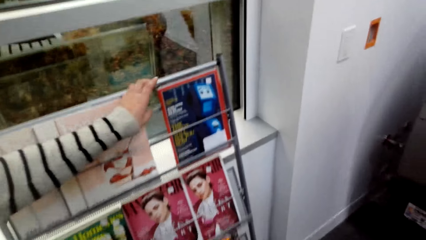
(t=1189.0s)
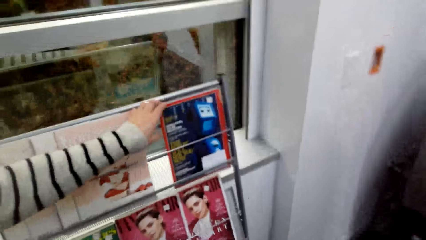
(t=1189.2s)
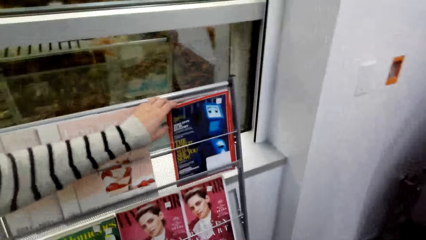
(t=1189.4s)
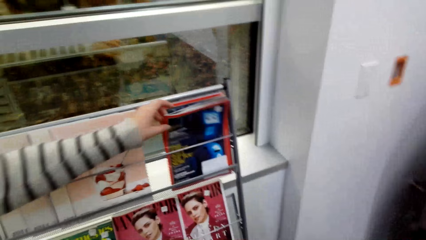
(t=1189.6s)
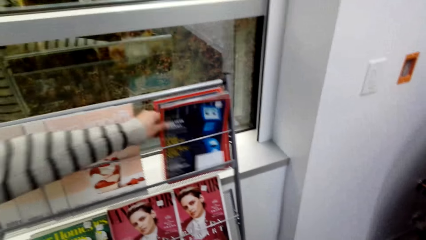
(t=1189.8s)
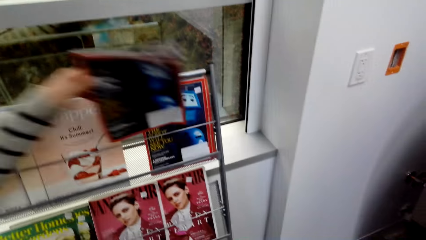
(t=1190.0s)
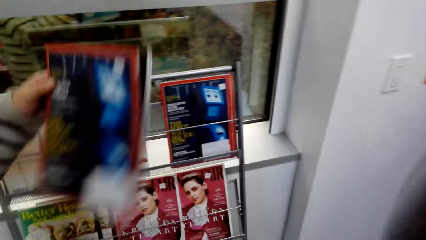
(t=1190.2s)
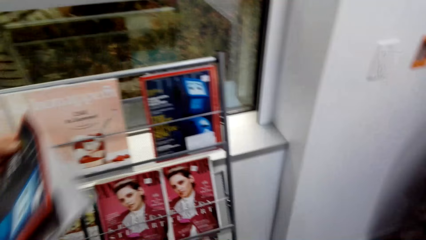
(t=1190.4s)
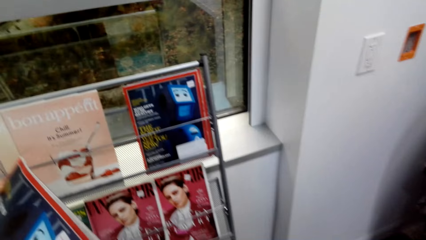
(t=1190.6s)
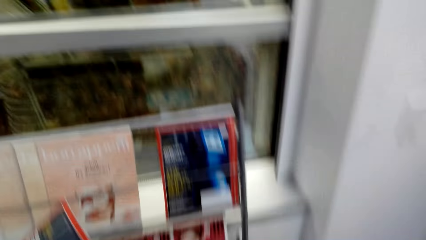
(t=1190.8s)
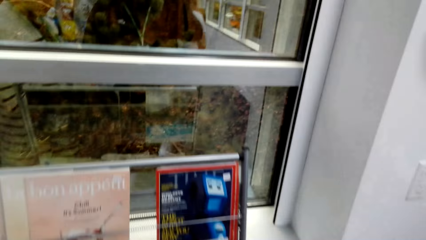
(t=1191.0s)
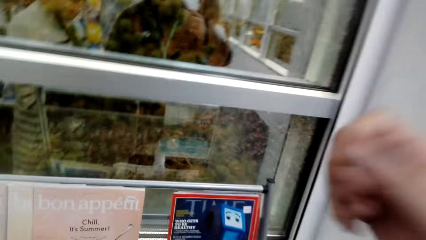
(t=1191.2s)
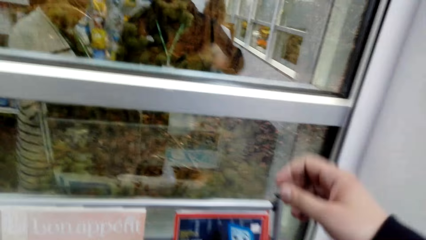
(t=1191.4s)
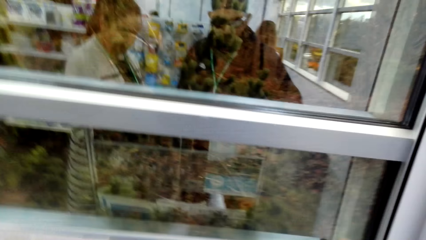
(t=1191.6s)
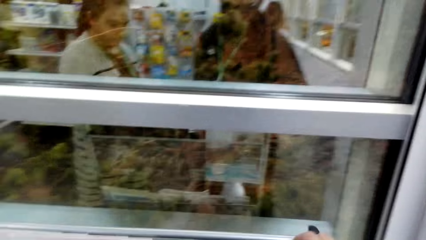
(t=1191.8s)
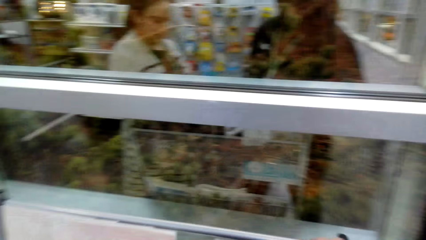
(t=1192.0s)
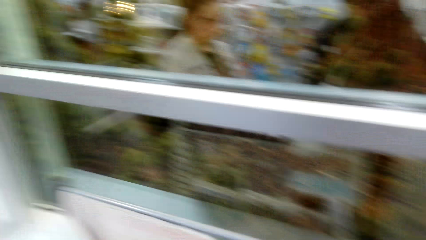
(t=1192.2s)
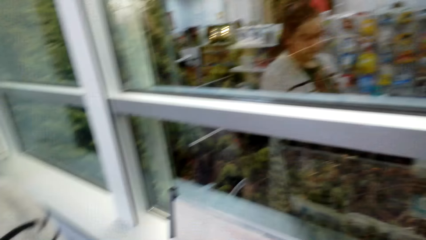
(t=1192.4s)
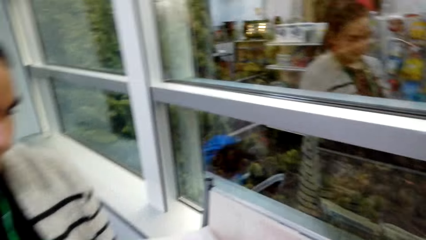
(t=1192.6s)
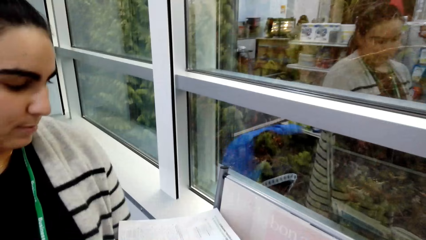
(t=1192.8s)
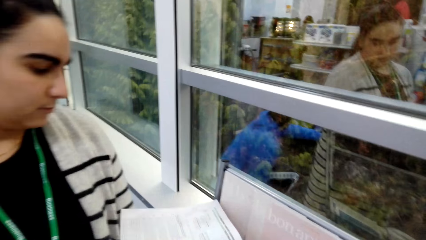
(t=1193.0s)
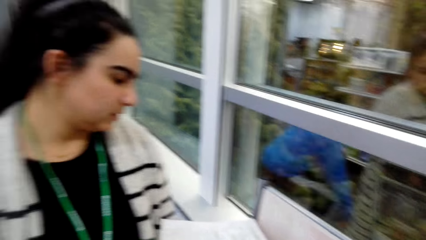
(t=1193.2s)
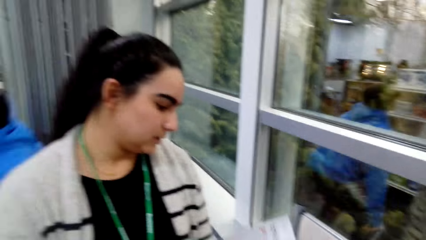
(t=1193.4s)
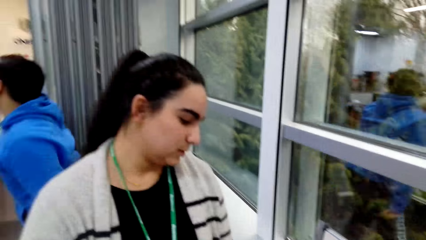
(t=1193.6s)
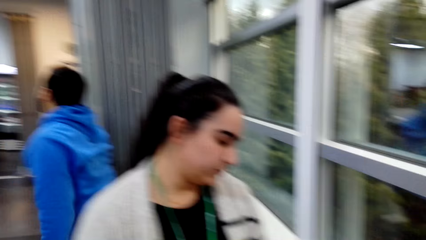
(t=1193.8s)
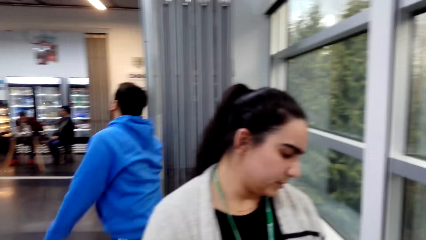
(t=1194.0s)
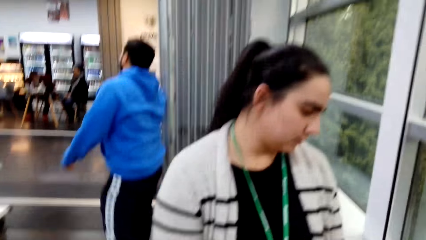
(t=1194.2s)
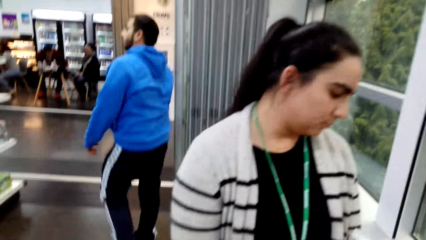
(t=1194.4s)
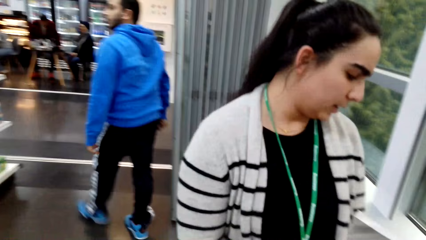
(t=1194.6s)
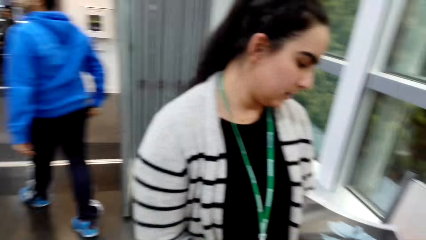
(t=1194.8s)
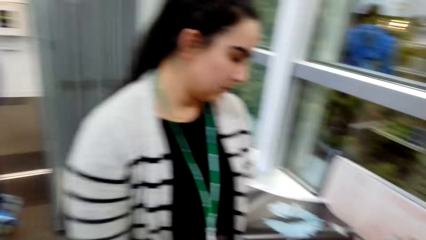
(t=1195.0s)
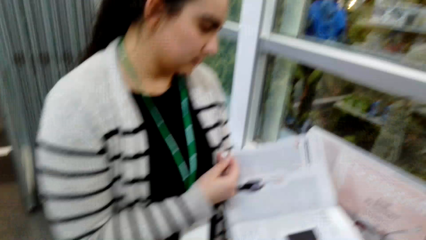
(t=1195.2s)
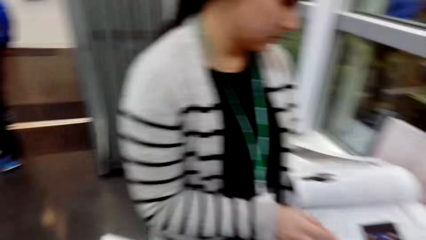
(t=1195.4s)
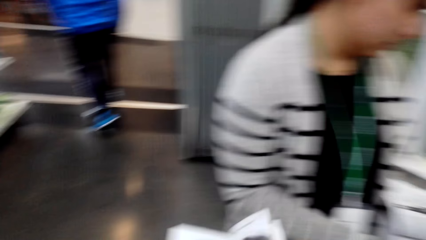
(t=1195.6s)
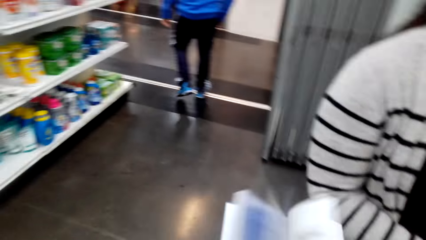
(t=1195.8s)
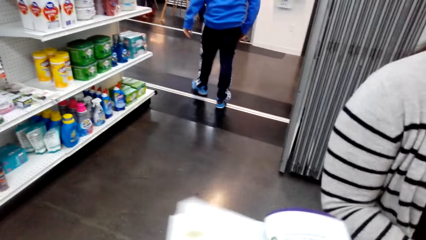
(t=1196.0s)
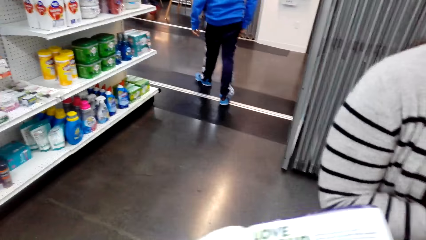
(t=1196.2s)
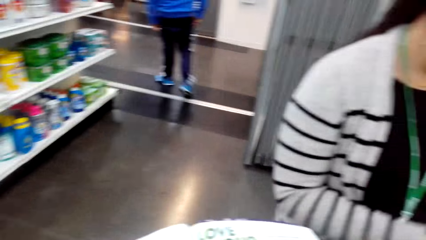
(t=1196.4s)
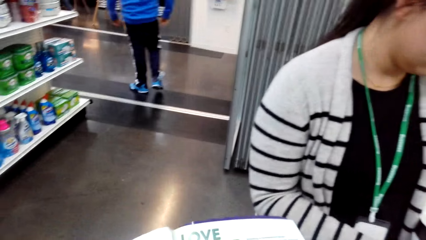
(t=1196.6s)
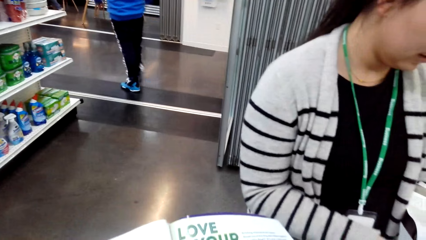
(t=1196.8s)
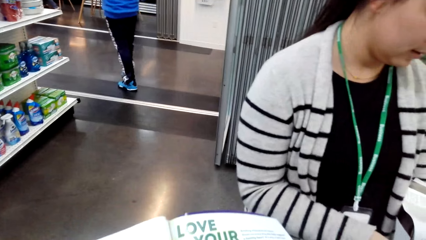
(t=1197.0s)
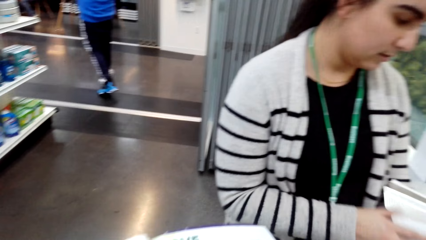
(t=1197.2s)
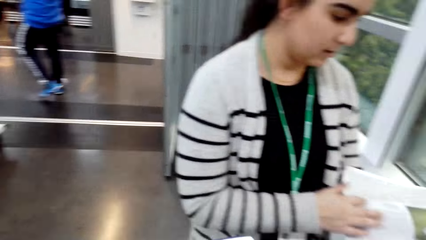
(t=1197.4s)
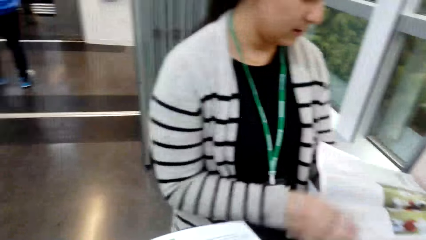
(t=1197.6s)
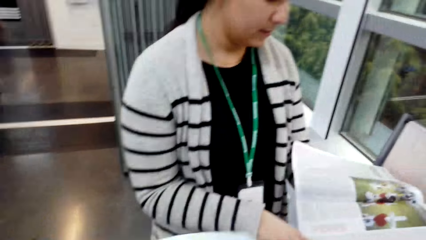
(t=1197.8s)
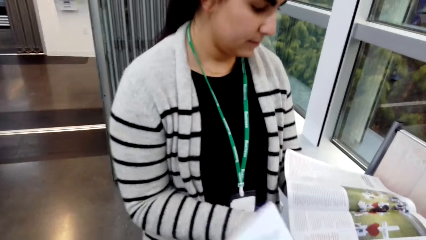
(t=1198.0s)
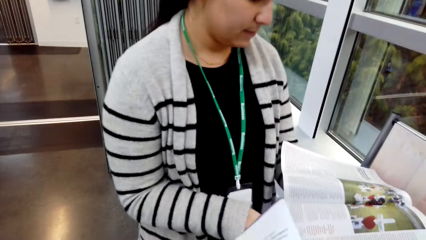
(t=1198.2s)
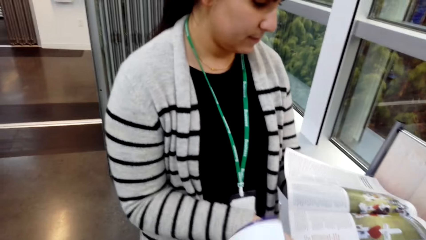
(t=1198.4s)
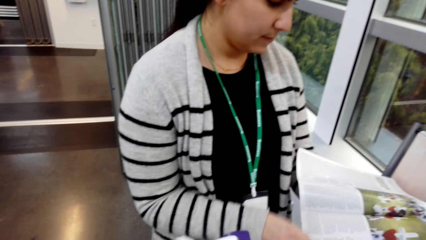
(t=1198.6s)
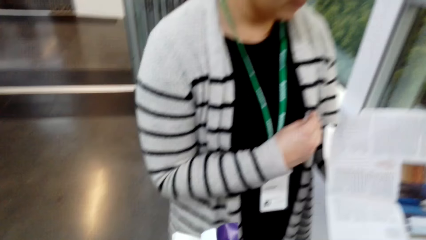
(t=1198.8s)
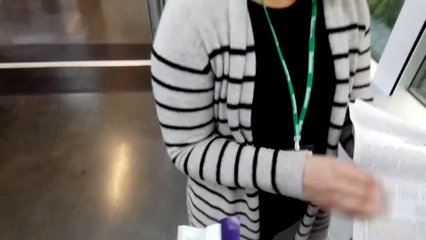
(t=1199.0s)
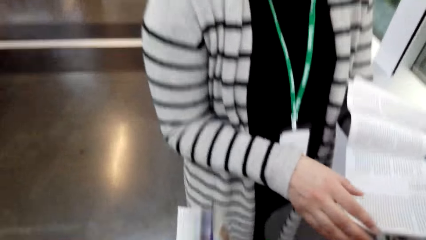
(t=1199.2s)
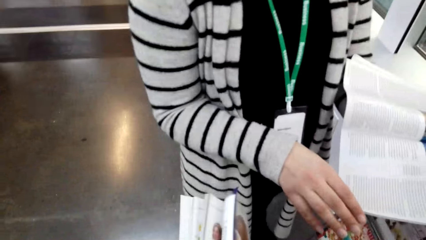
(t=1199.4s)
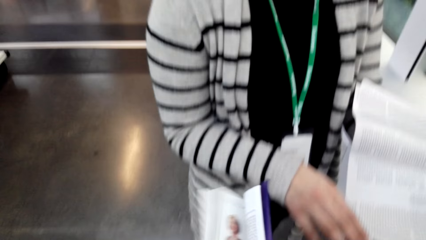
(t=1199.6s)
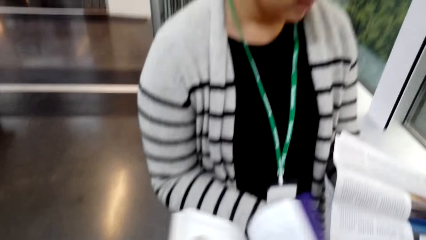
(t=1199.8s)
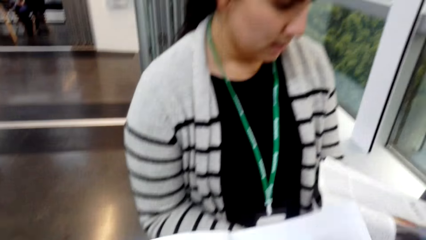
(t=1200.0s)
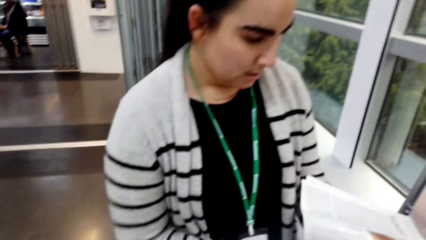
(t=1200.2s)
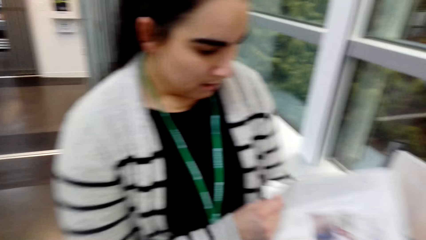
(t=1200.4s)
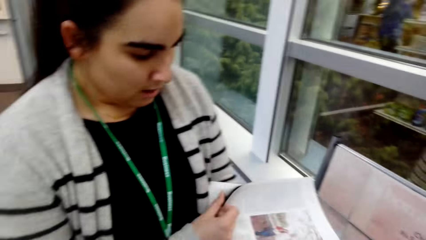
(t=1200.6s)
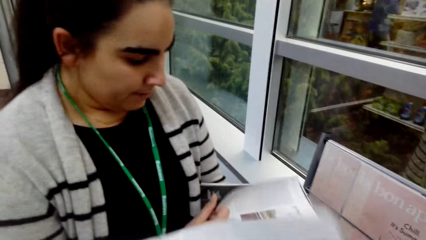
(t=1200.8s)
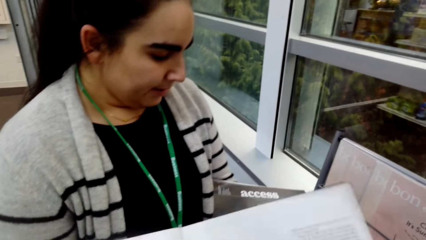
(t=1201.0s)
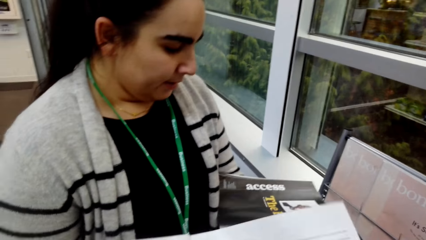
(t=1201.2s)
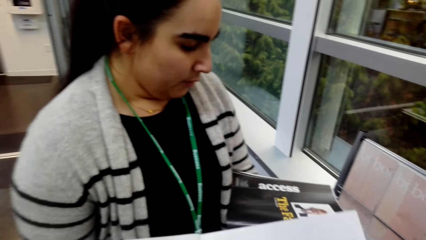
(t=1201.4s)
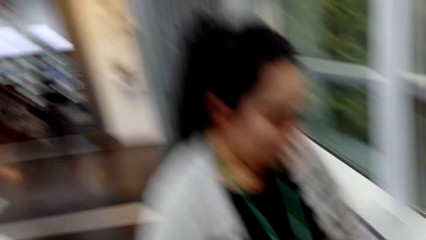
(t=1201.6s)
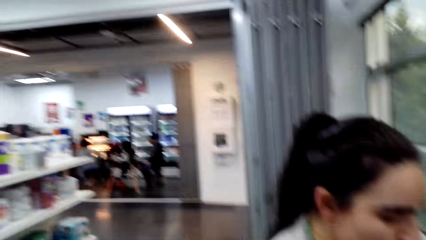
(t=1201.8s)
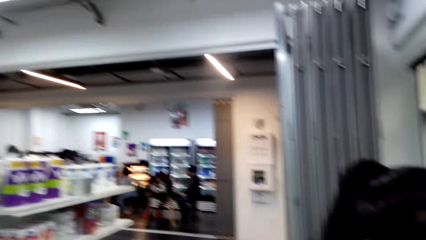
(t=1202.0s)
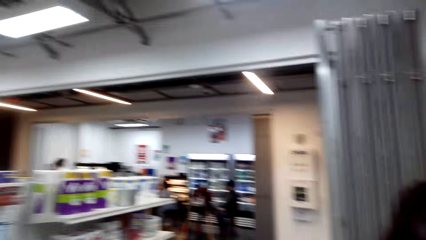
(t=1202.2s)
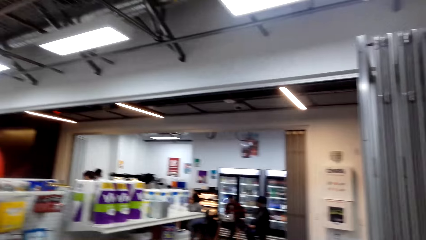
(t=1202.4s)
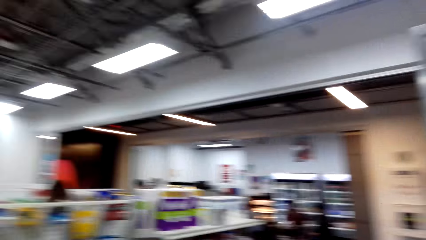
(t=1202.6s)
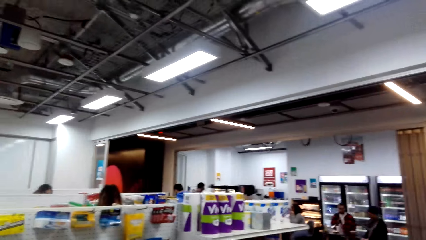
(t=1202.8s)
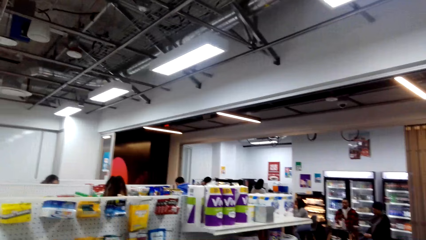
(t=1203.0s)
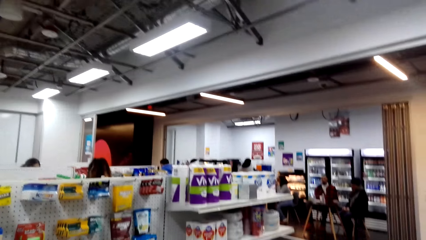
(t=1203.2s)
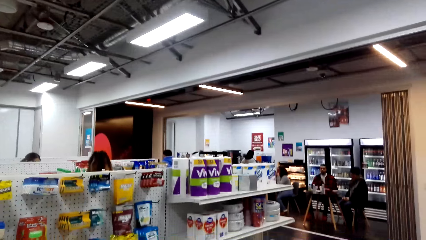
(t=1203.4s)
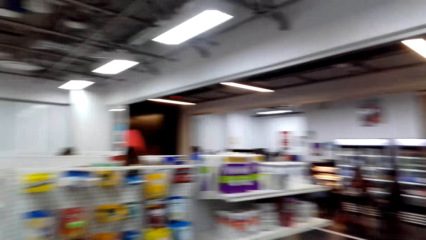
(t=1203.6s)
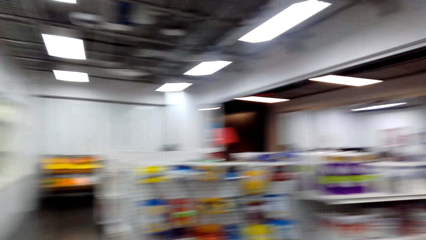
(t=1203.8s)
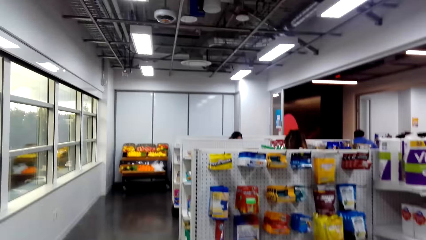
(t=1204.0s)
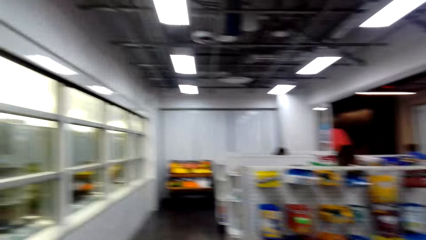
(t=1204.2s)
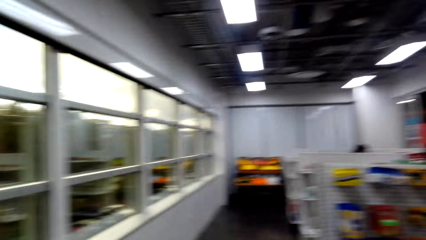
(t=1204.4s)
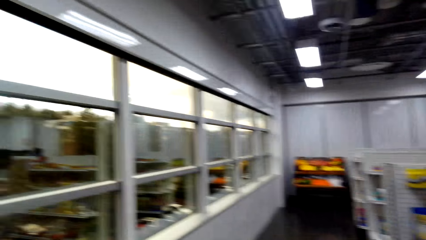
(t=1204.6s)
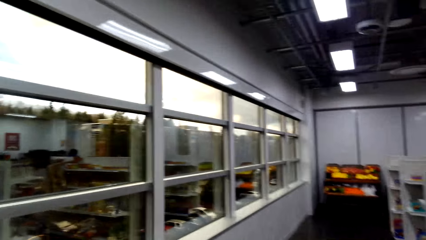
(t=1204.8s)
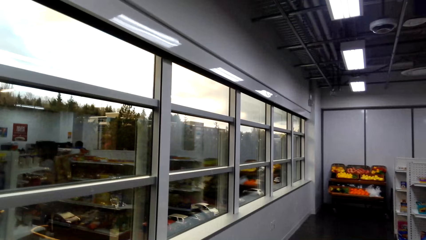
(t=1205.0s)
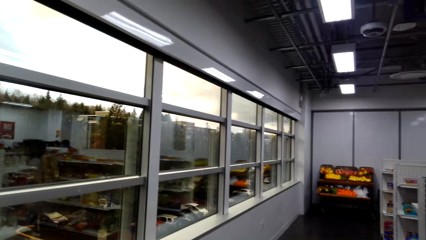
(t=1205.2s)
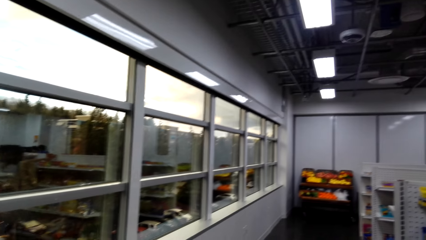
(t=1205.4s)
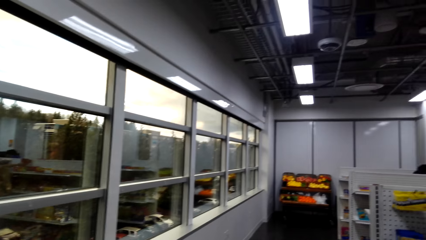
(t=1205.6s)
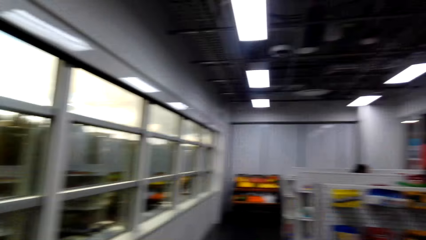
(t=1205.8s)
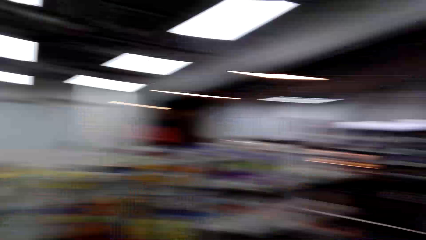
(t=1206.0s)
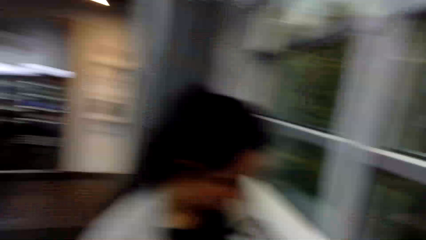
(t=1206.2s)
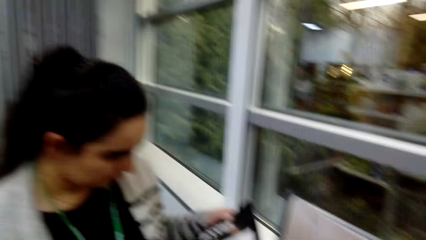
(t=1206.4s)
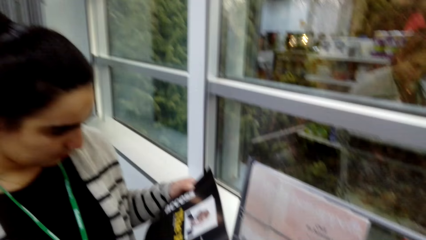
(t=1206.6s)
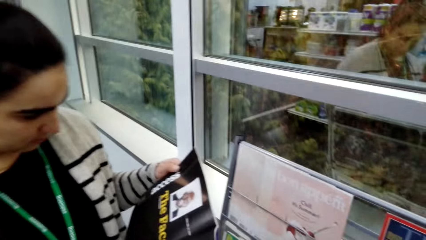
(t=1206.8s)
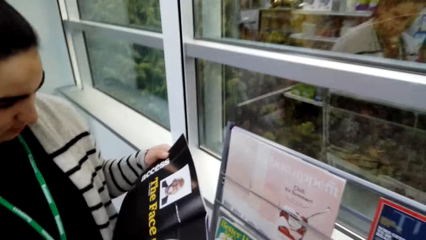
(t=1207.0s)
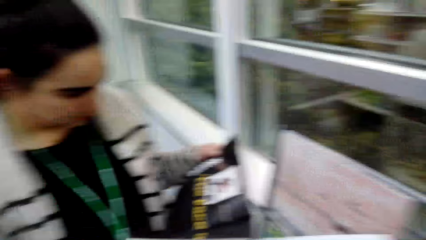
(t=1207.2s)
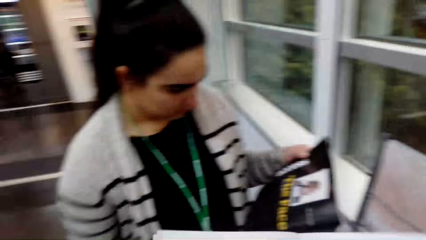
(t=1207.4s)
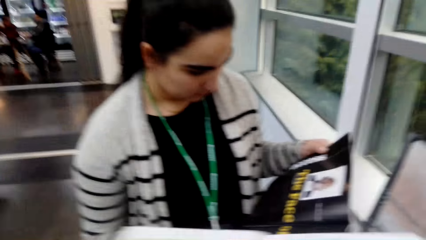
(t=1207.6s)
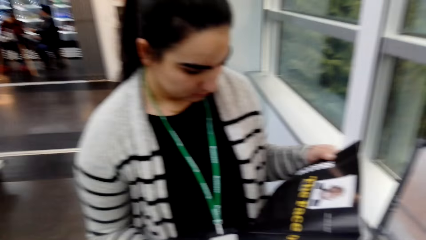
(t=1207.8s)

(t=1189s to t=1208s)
A lady takes the novel from the shelf. The camera wearer dialogues with the lady. They take the novel from the shelf. The lady browses the novel. The camera wearer browses the novel. They dialogue with the lady. They look around the store.
